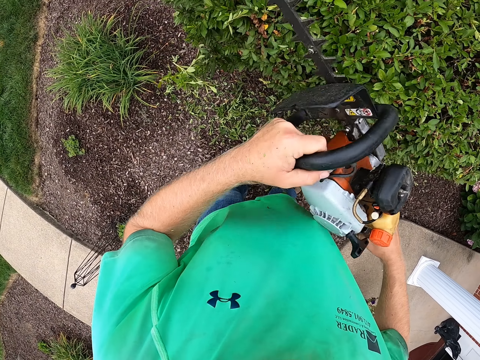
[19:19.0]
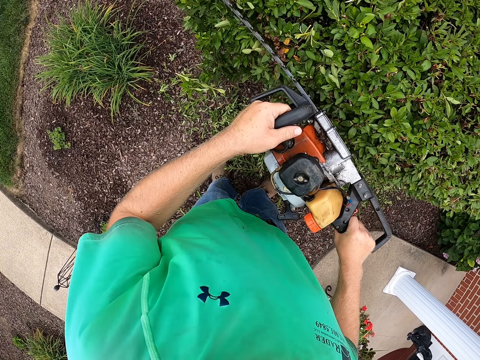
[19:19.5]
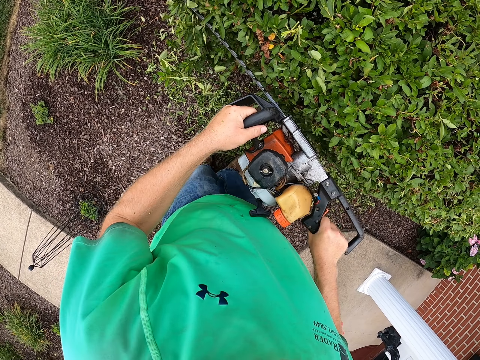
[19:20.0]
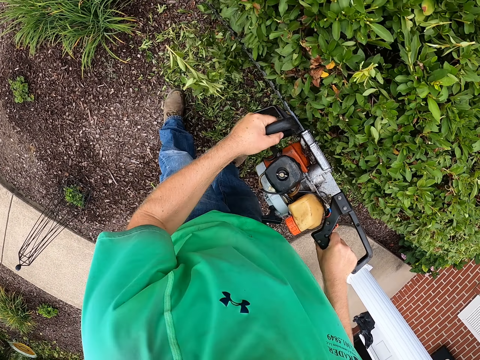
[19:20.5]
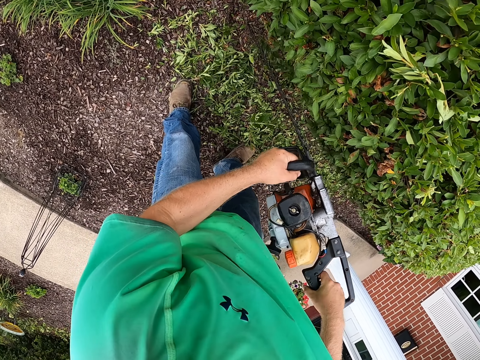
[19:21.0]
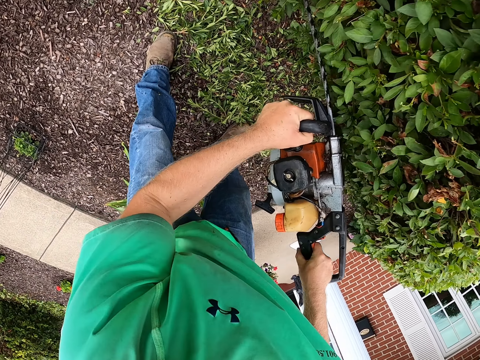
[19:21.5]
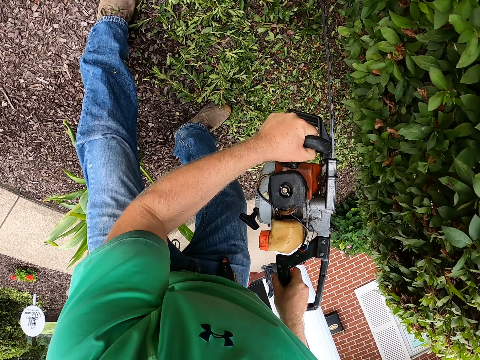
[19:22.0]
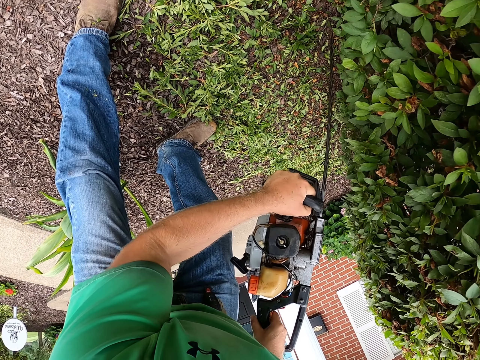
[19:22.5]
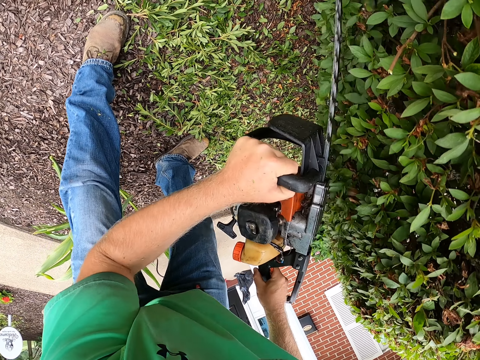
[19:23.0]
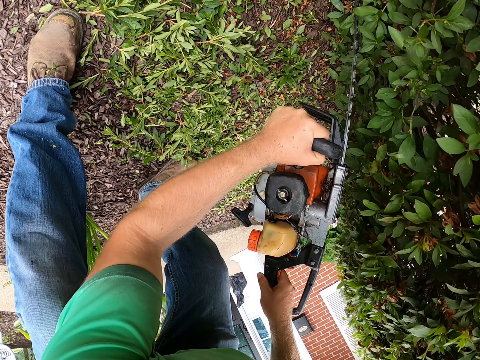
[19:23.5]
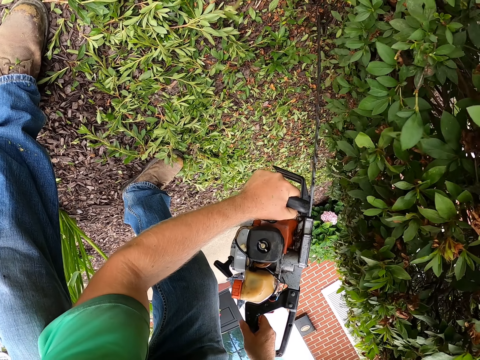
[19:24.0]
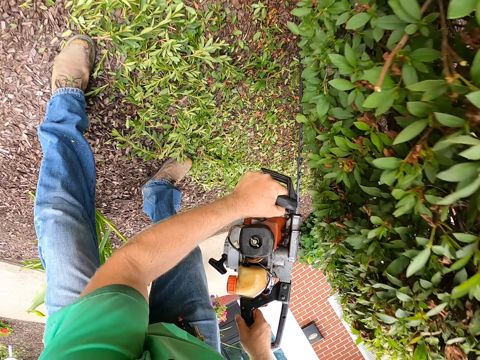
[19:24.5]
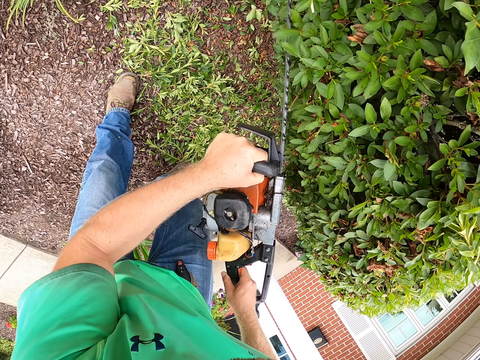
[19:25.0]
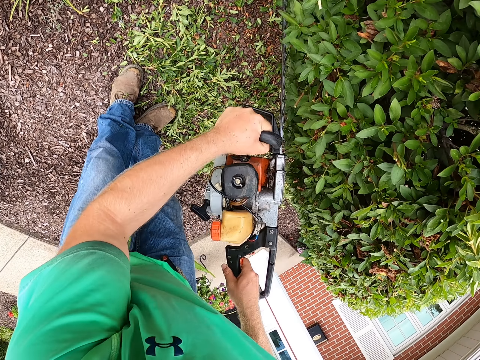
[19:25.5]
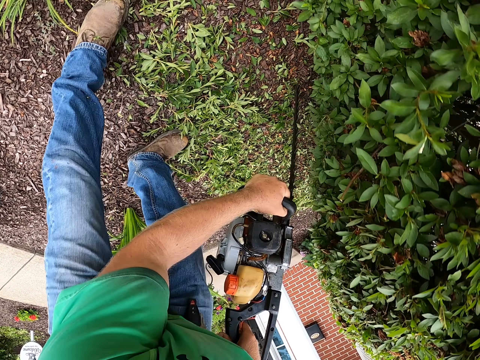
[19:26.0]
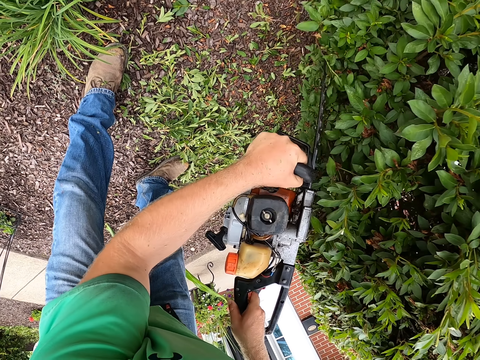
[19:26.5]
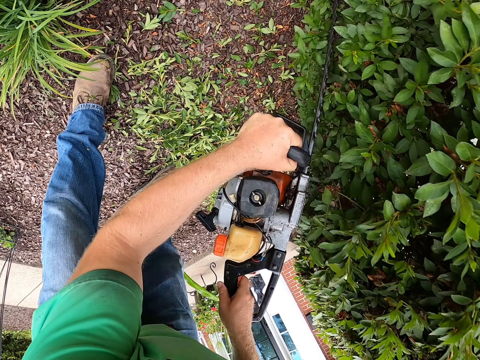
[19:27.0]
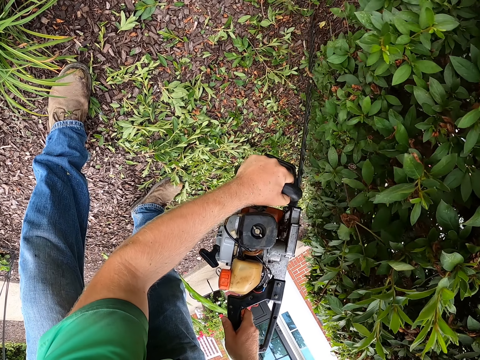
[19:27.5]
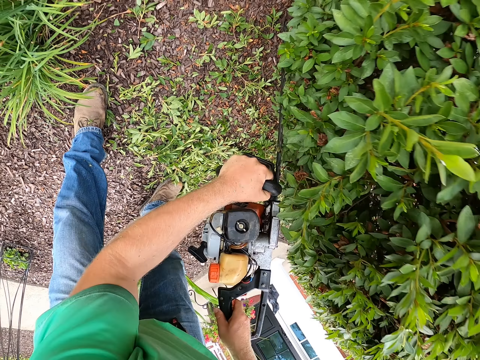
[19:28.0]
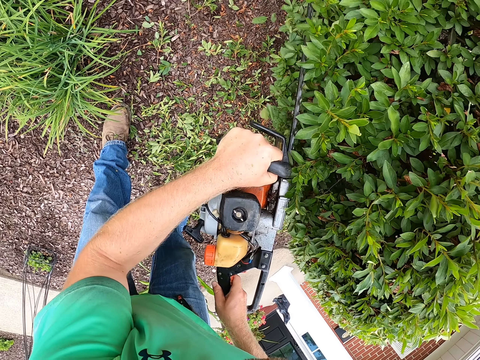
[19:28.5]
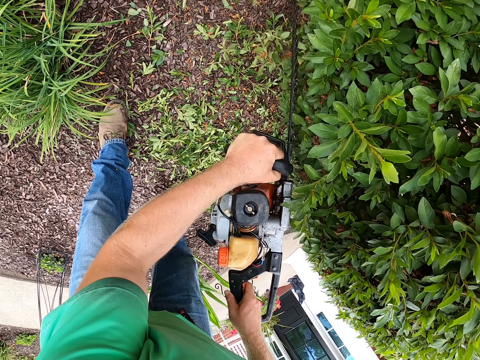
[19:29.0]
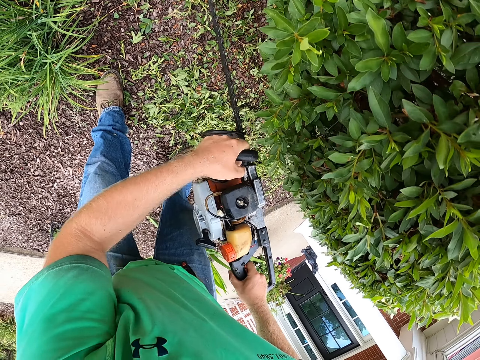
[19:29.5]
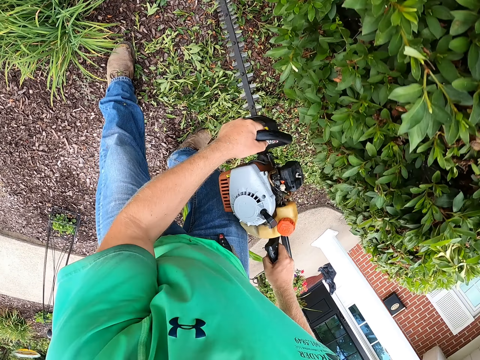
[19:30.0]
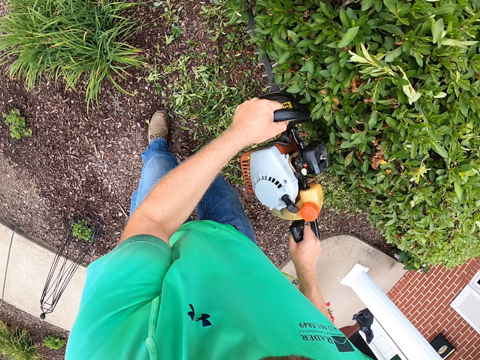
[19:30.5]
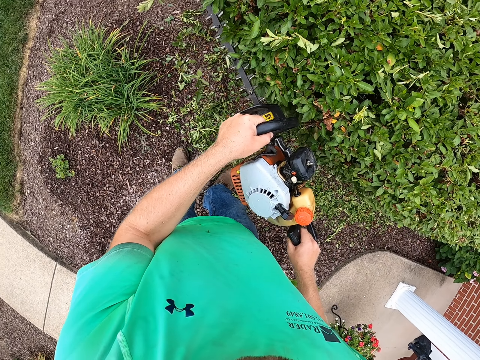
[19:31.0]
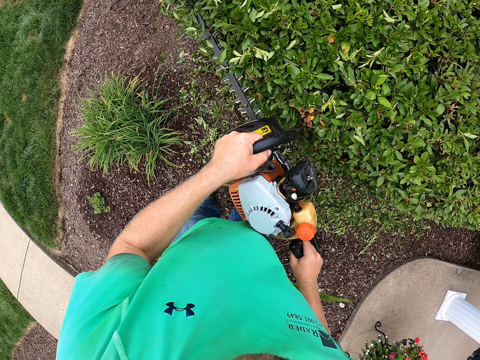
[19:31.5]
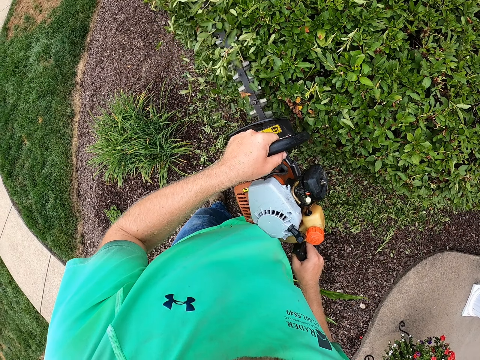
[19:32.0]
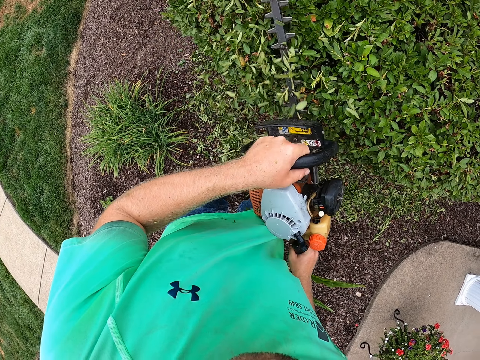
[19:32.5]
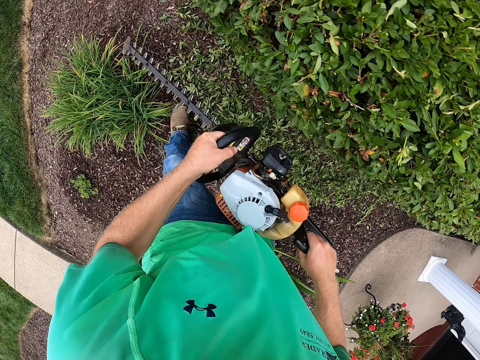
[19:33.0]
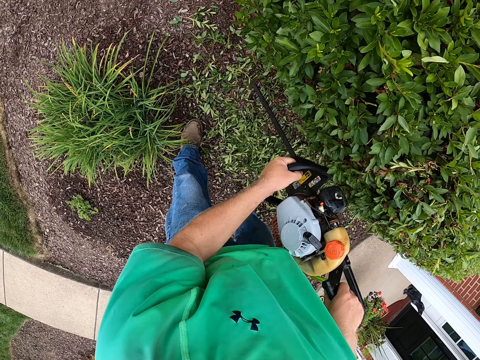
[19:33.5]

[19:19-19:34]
The camera wearer trims hedges with the hedge trimmer in both hands. They trim hedges with the hedge trimmer in both hands again.

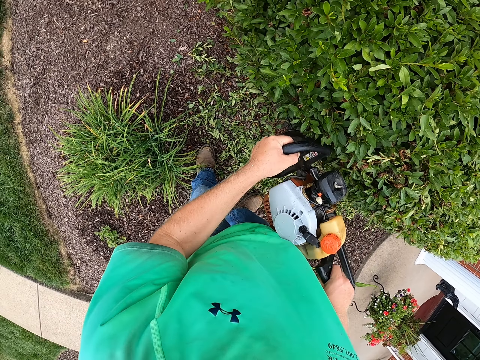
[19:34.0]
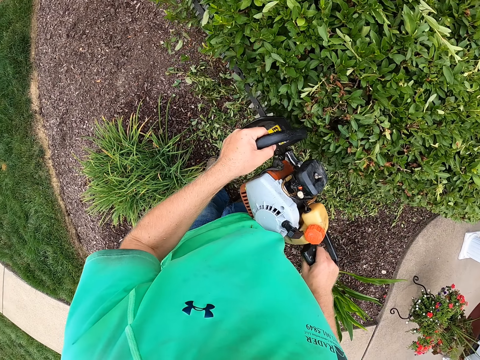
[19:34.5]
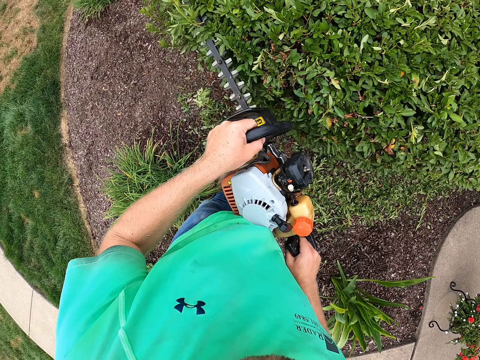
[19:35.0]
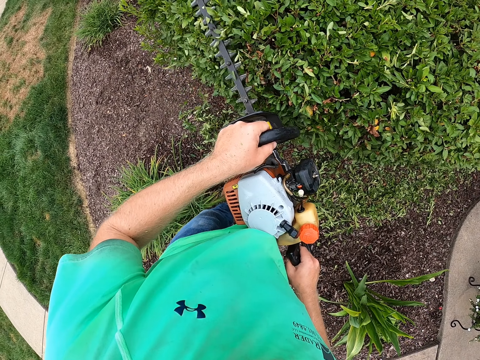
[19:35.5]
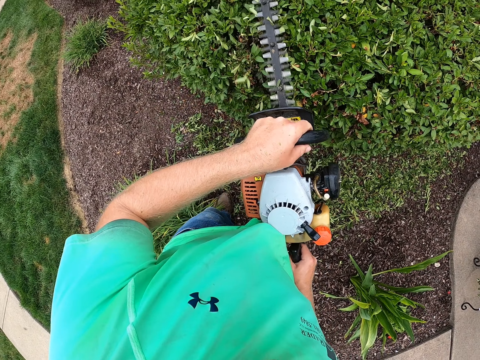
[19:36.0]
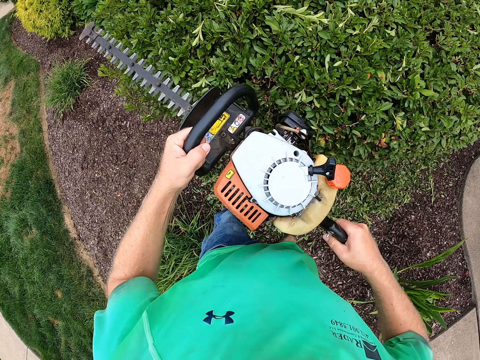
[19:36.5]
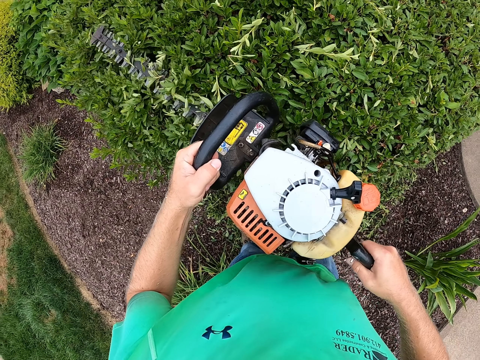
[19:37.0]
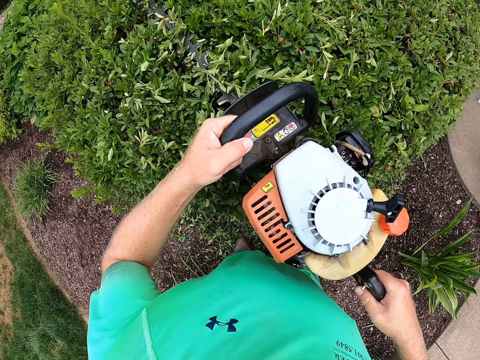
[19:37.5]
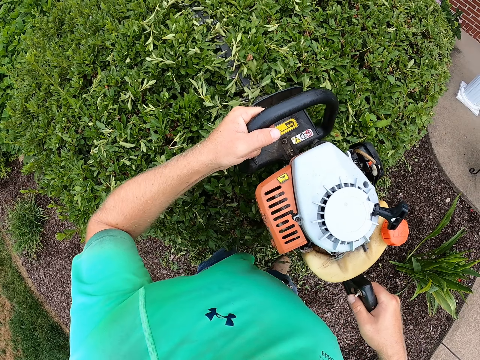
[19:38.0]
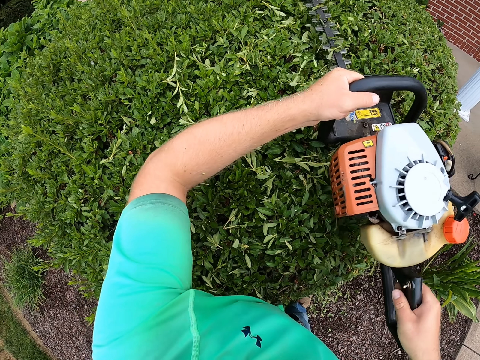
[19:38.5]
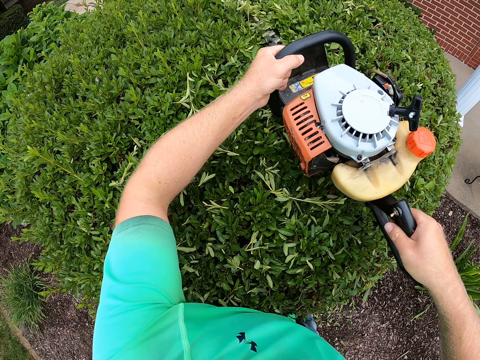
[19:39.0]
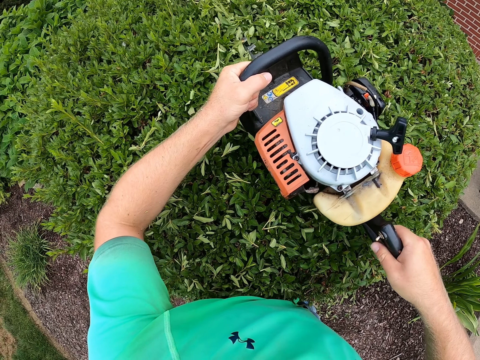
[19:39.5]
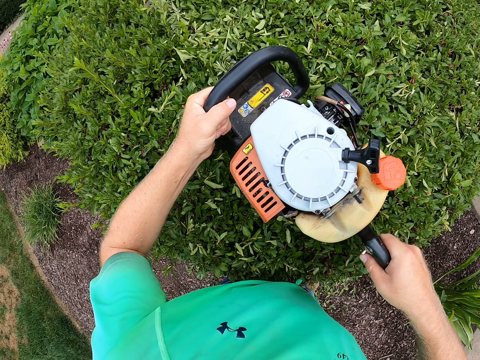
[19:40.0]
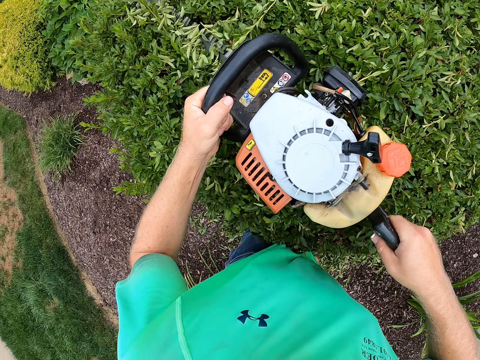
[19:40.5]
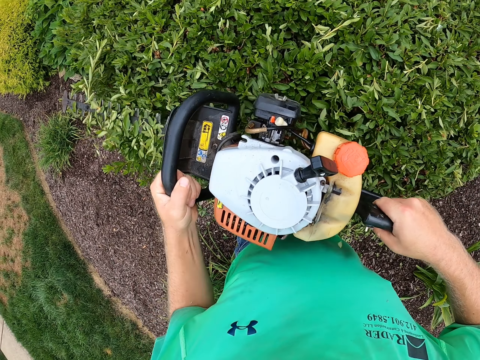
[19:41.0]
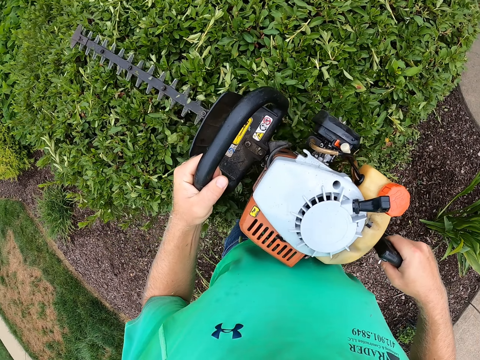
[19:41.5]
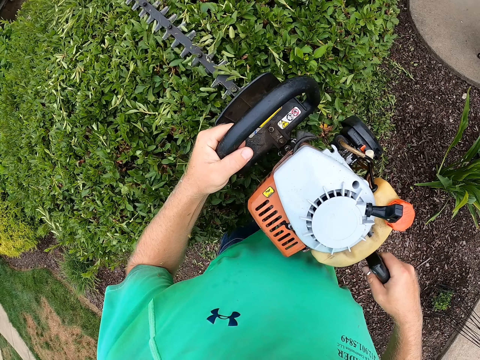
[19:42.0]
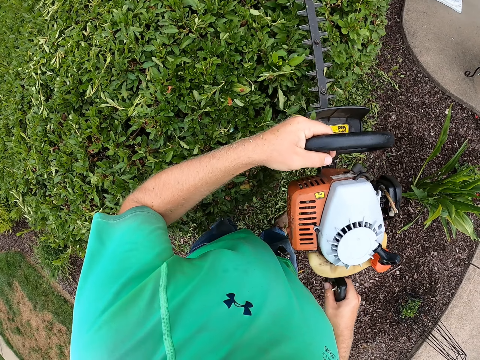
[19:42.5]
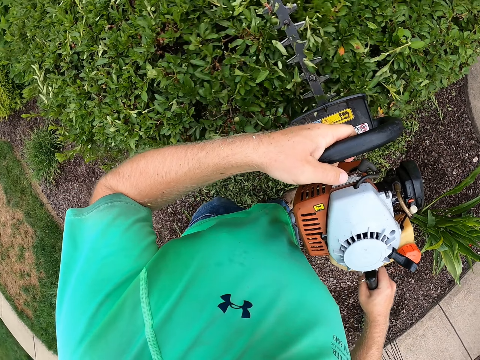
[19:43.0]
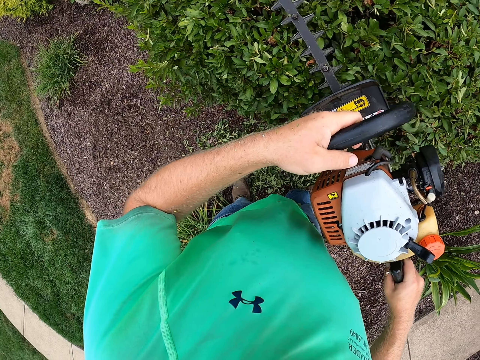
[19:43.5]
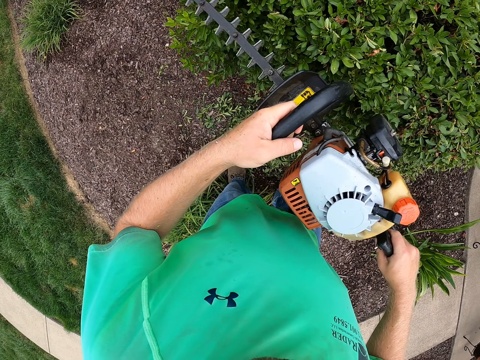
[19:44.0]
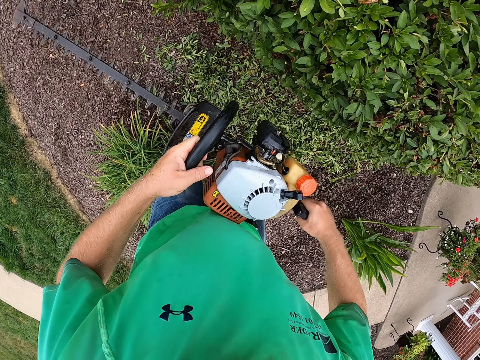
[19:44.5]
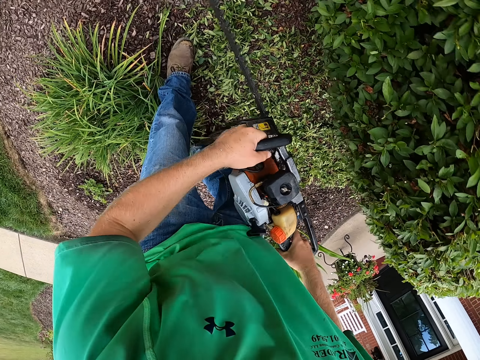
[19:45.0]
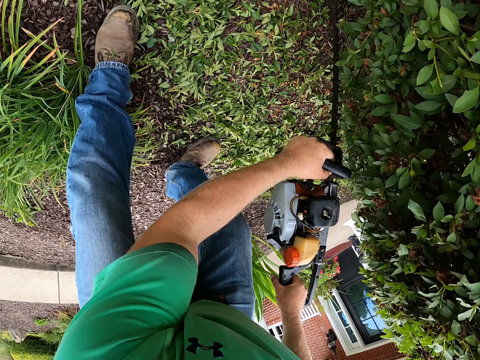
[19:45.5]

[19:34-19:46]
The camera wearer trims hedges with the hedge trimmer in both hands.
